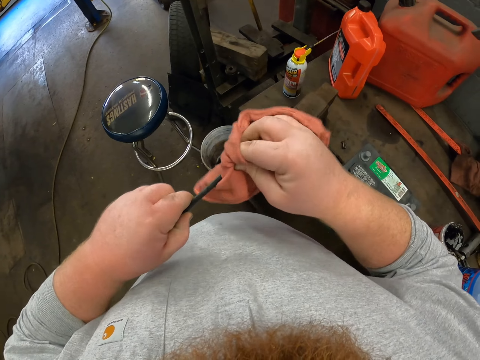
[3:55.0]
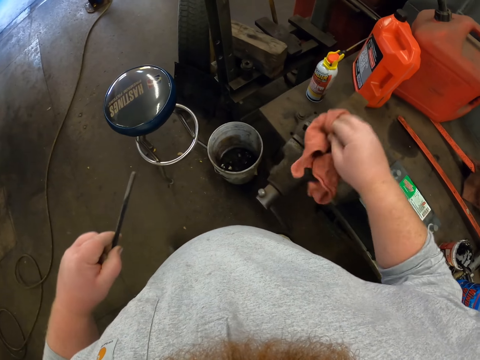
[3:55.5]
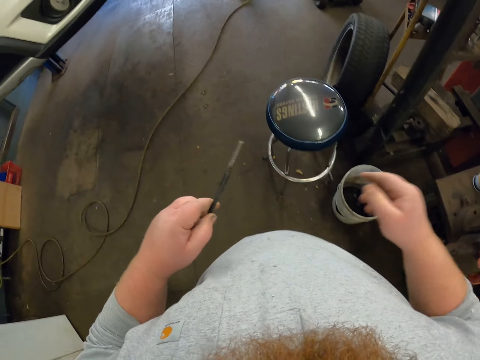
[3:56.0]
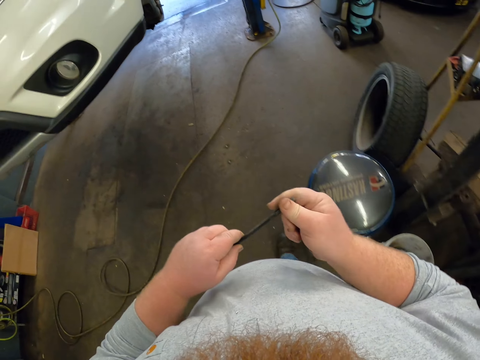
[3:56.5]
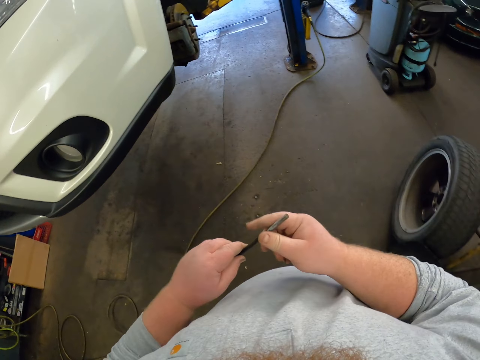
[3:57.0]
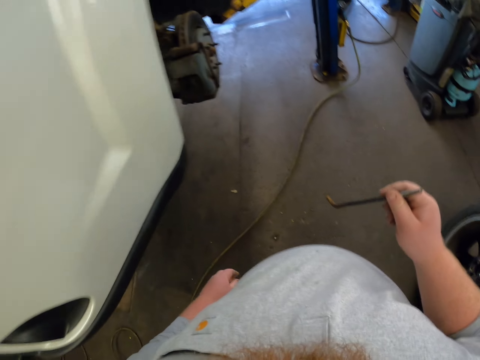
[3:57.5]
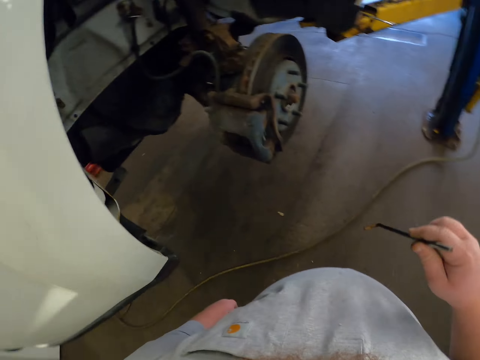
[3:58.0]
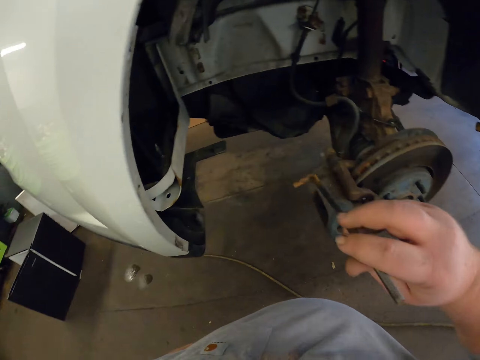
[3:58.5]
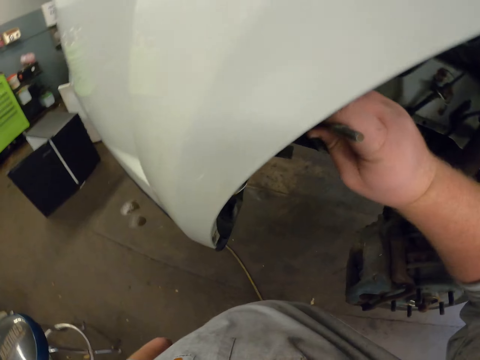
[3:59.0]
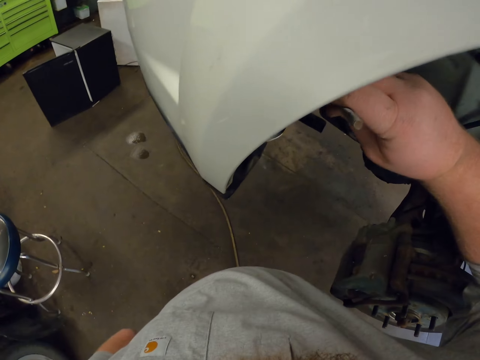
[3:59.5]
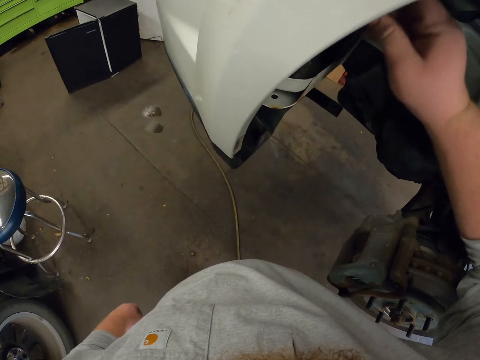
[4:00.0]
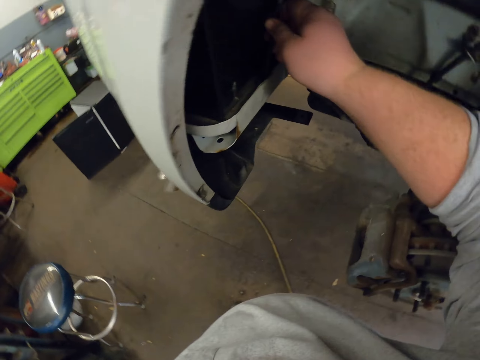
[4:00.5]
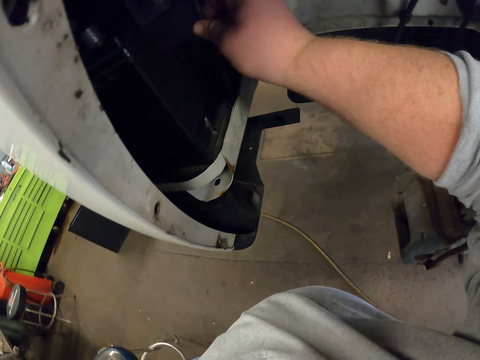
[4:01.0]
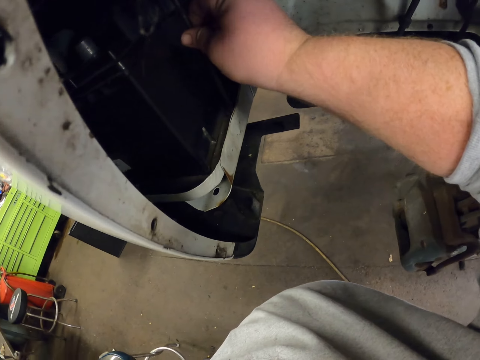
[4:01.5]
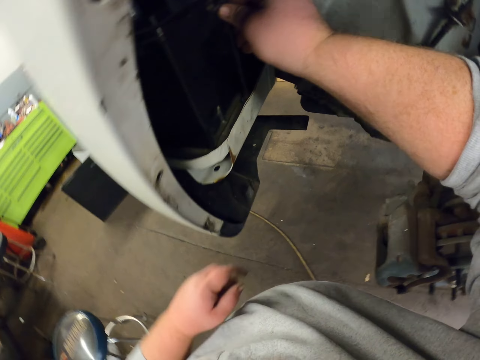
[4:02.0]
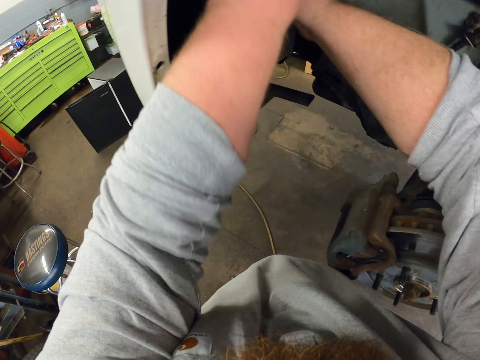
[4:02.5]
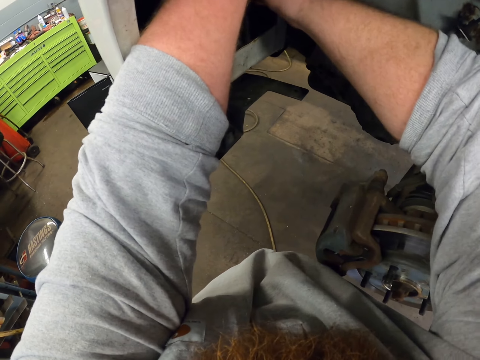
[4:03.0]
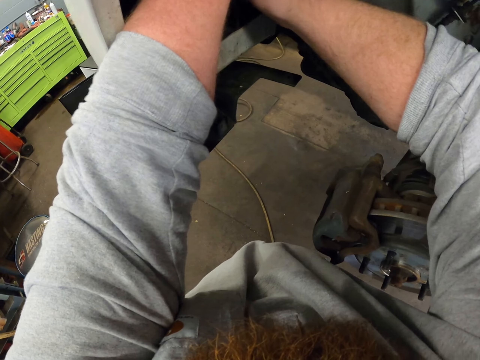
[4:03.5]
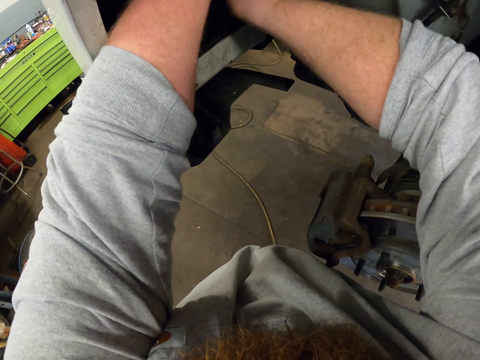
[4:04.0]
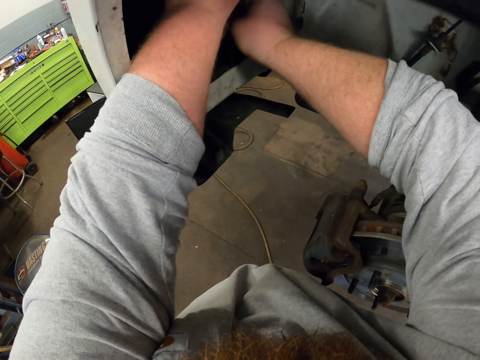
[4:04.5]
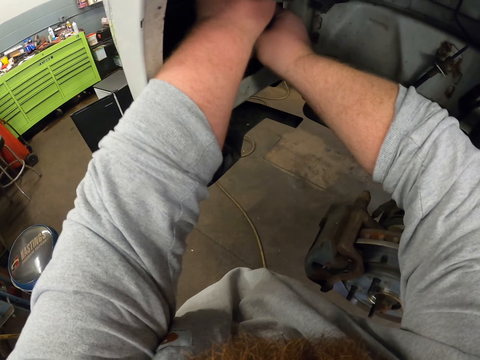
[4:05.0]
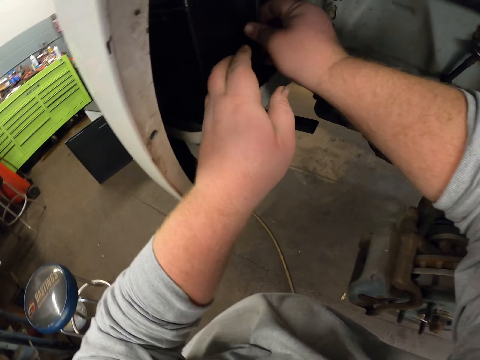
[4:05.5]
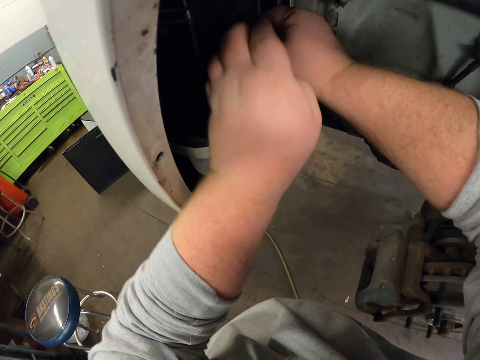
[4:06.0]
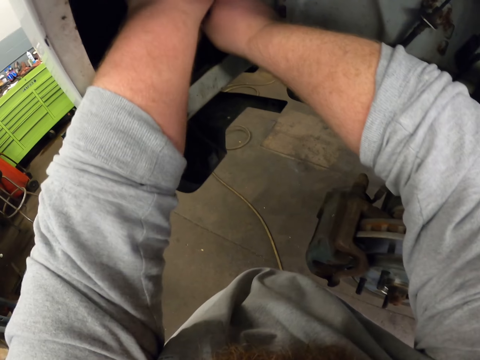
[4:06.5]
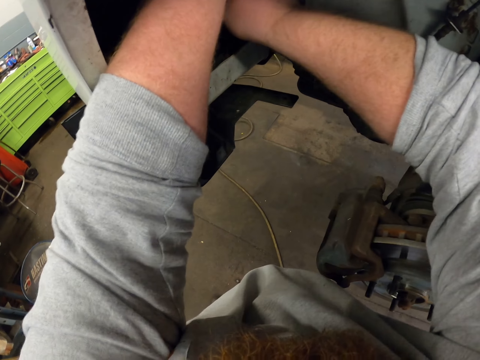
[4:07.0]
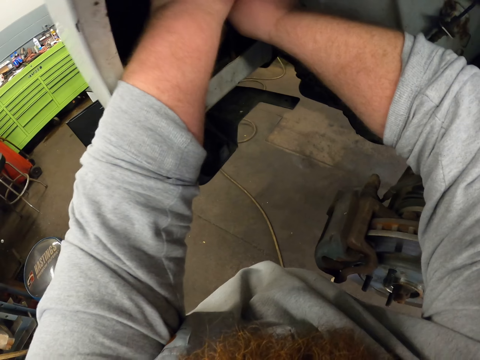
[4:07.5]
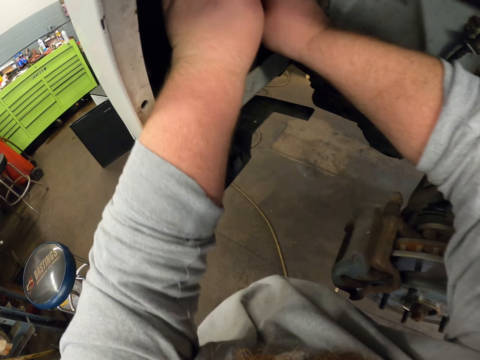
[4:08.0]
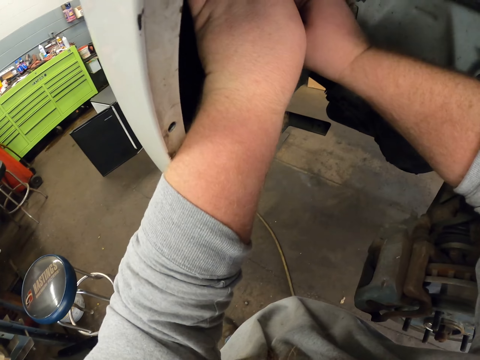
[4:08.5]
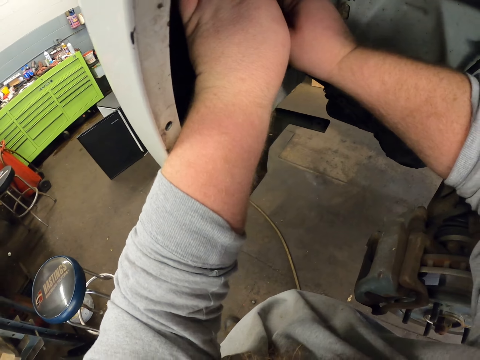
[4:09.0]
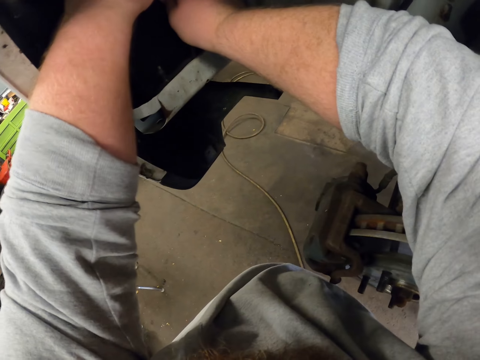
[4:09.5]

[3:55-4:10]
The camera wearer returns the cloth back to its original position. He walks towards the car at the garage. He wipes the steel with his hand. He places the steel in his right hand. He places the steel in the car. He fixes the battery terminal.

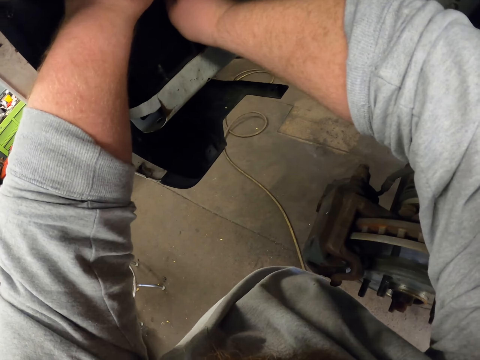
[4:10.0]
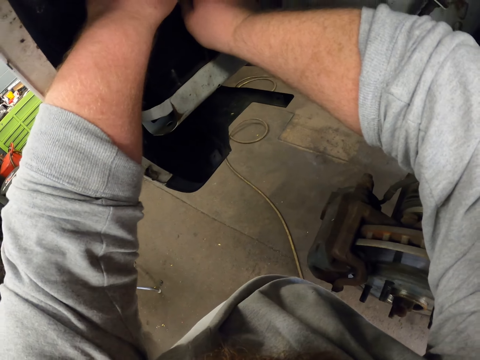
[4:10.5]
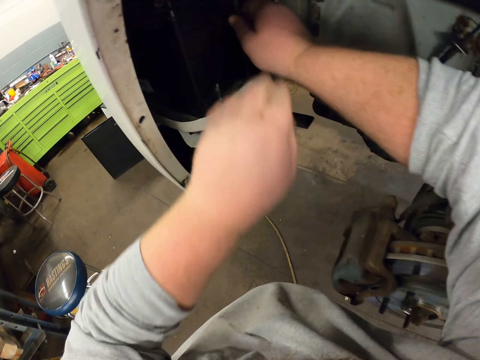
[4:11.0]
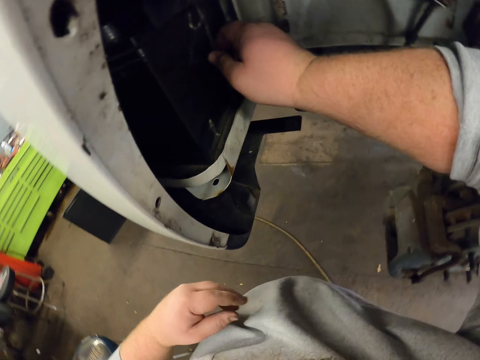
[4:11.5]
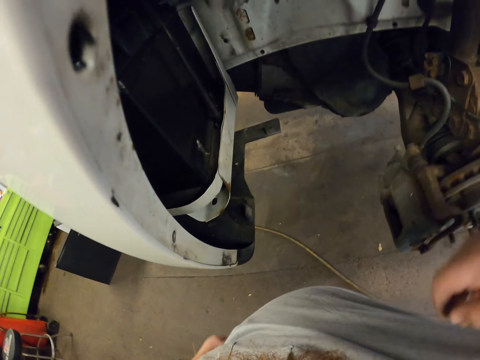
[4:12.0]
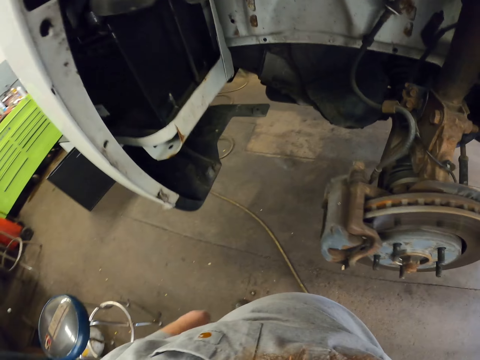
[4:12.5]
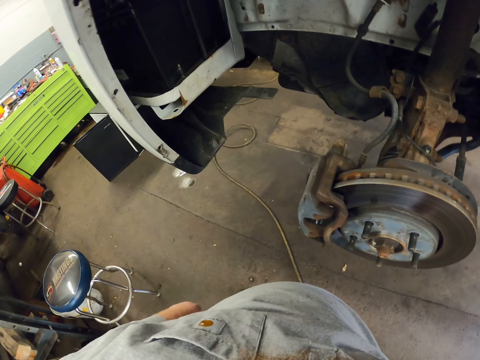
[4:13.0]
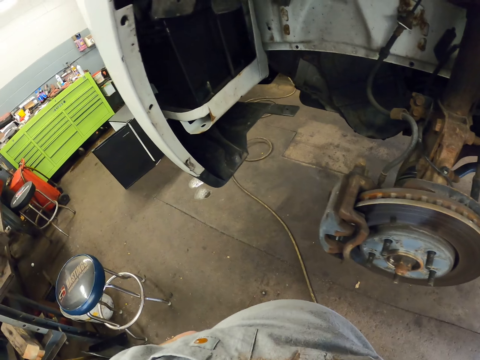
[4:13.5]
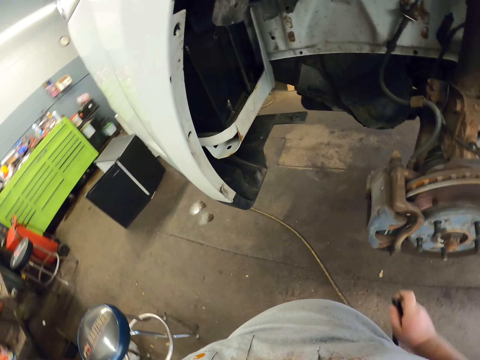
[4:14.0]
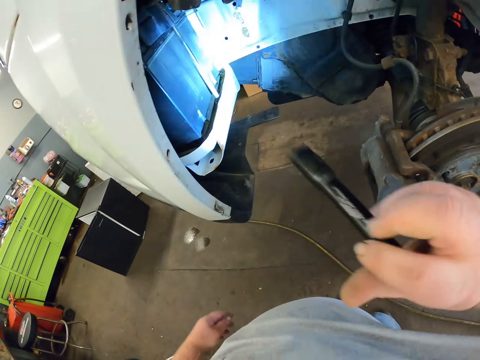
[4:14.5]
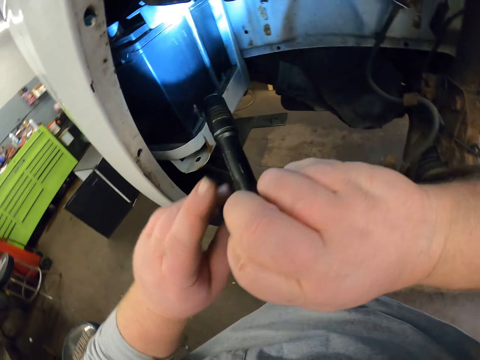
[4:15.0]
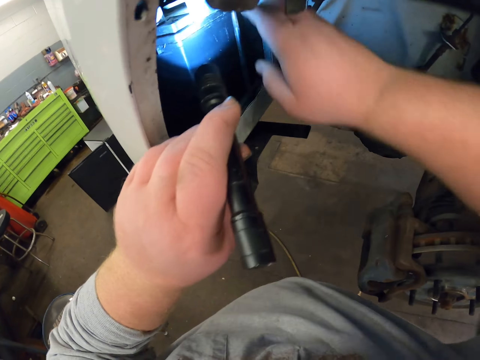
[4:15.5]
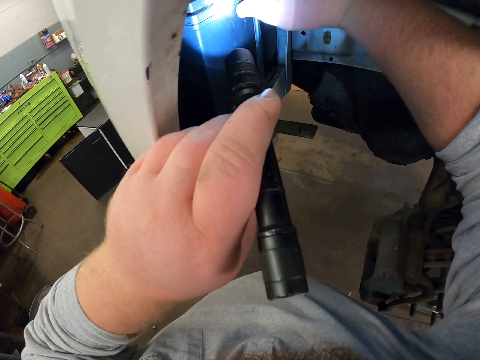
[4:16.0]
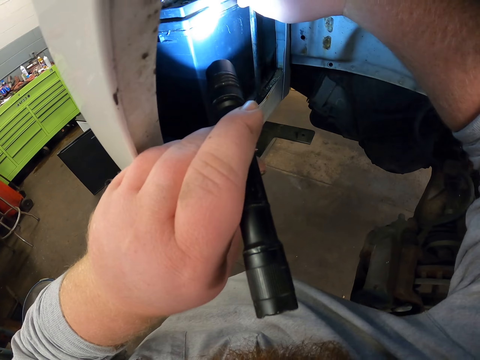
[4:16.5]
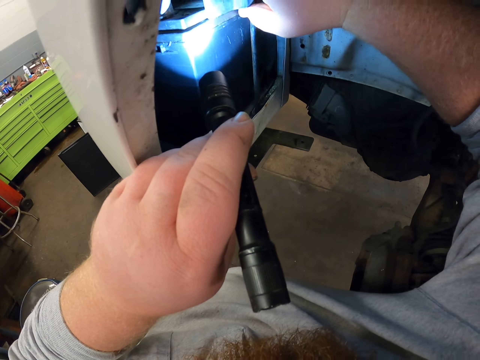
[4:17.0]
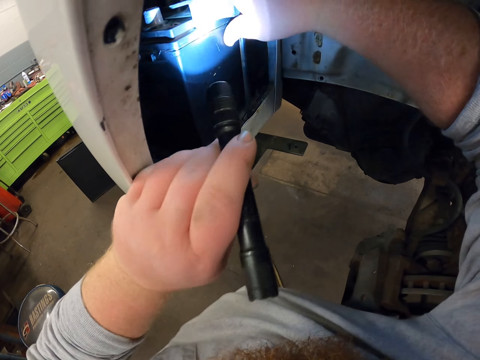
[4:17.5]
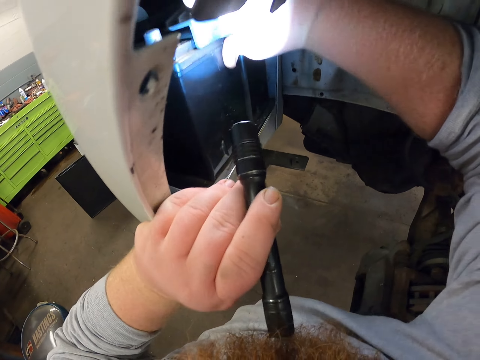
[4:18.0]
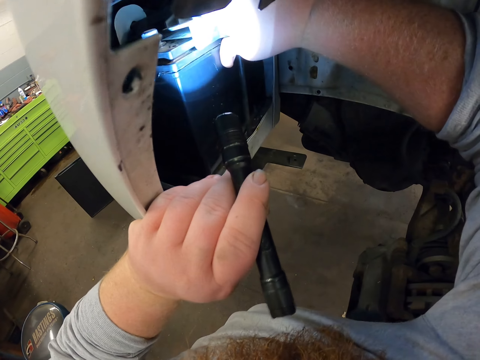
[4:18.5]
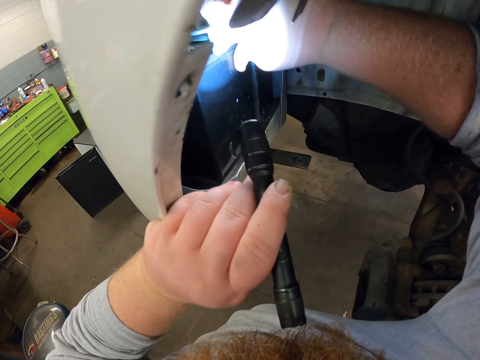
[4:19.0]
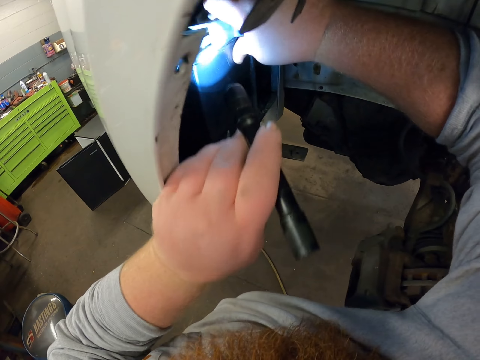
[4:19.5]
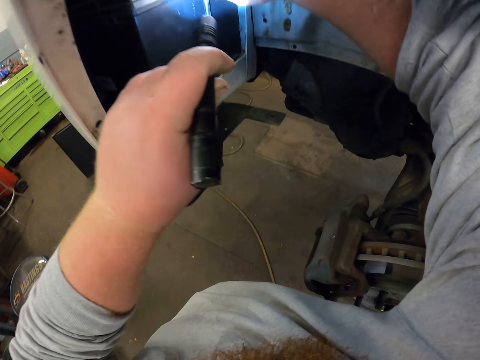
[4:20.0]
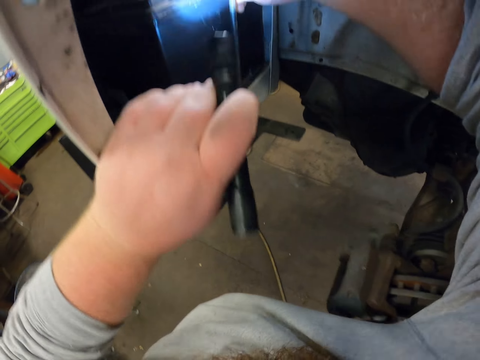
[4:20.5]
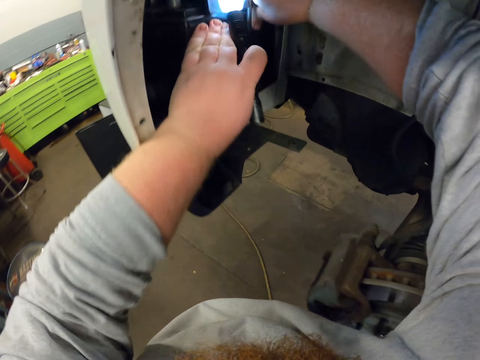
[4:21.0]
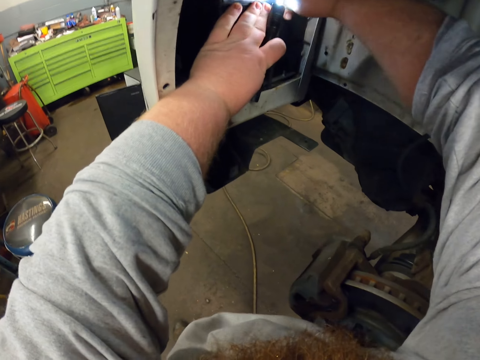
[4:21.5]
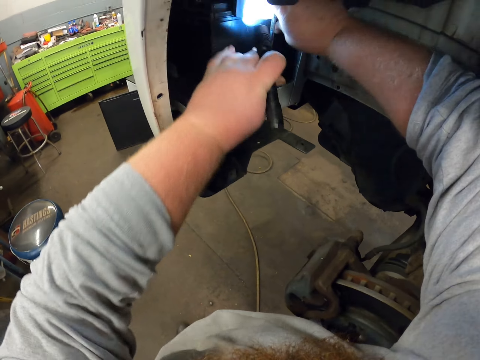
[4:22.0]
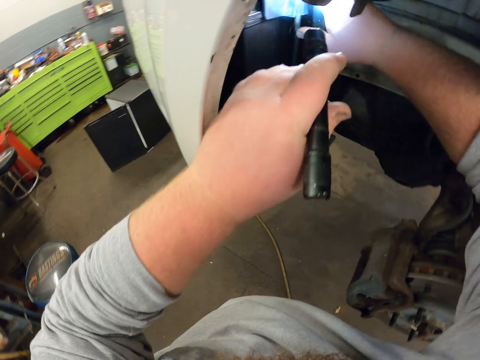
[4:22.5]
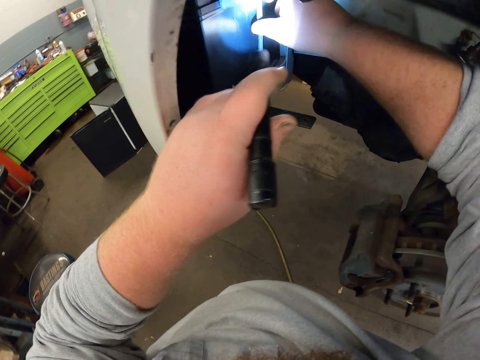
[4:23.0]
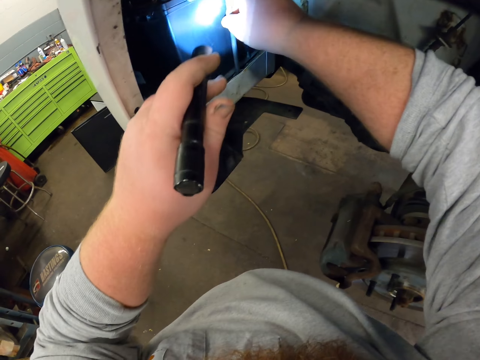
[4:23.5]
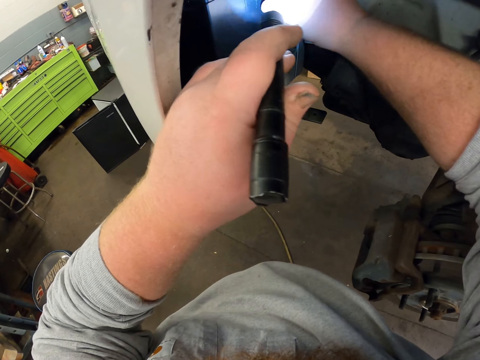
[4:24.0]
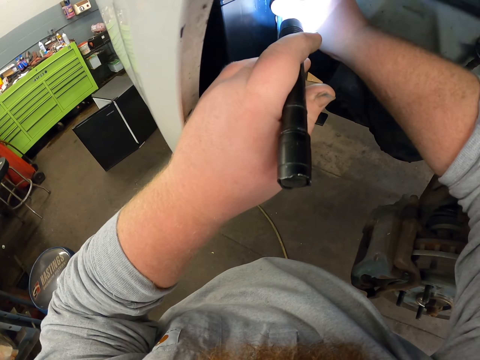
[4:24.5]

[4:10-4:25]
The camera wearer stares at the car. He reflects the light from the flashlight on the car. He places the flashlight in his left hand. He reflects the light from the flashlight on the car. He adjusts the position of the battery. He reflects the light from the flashlight on the car.
